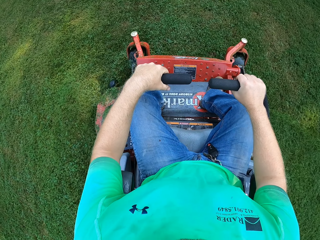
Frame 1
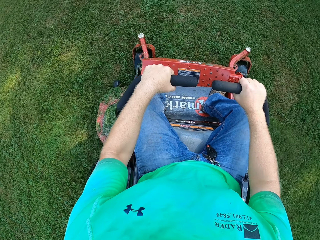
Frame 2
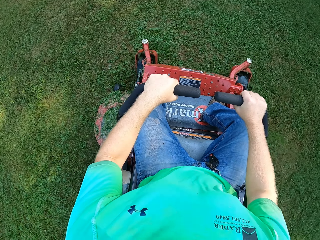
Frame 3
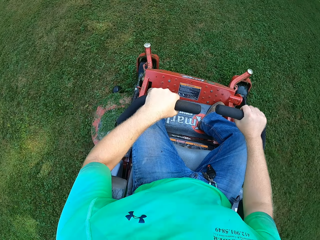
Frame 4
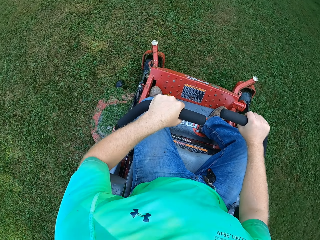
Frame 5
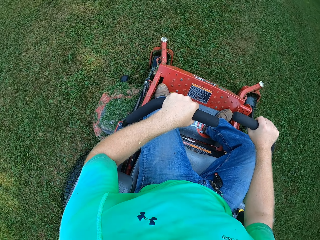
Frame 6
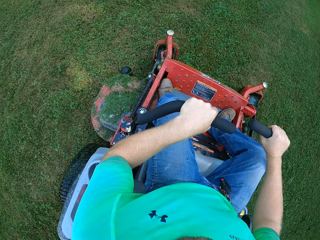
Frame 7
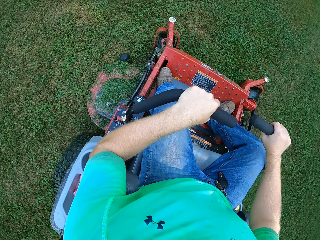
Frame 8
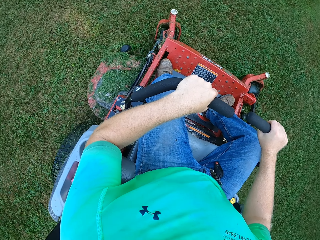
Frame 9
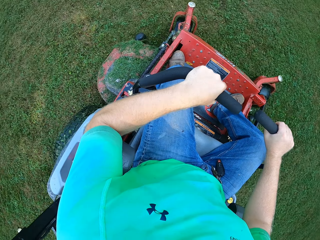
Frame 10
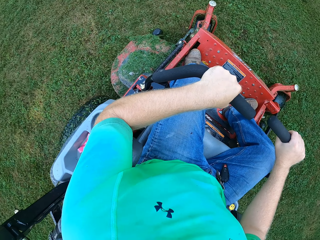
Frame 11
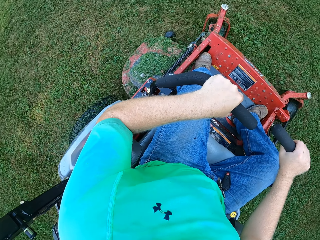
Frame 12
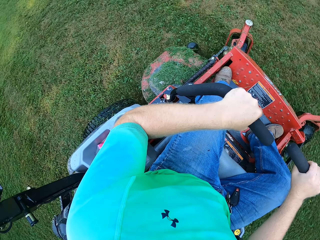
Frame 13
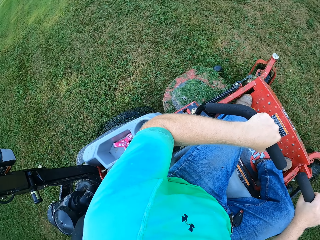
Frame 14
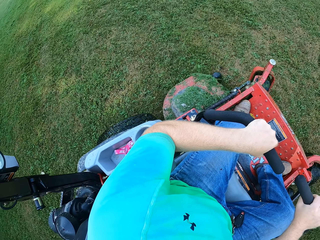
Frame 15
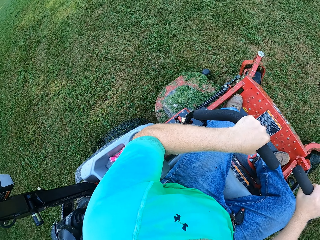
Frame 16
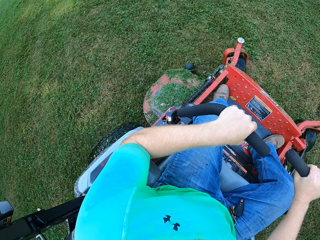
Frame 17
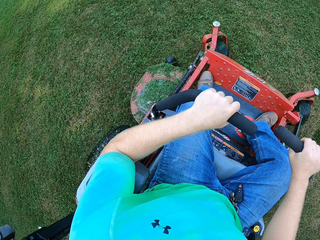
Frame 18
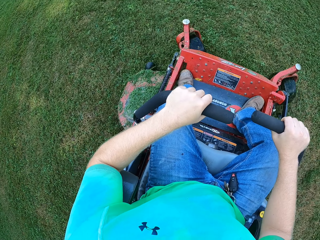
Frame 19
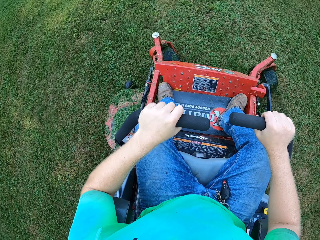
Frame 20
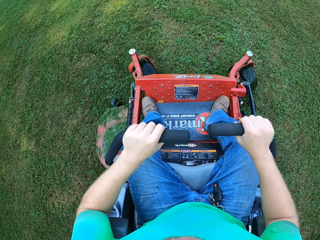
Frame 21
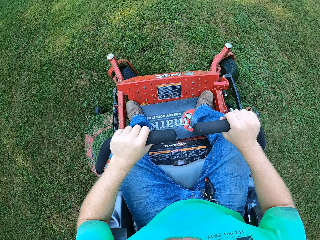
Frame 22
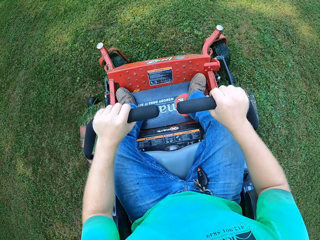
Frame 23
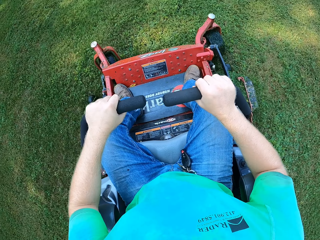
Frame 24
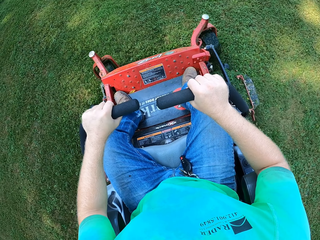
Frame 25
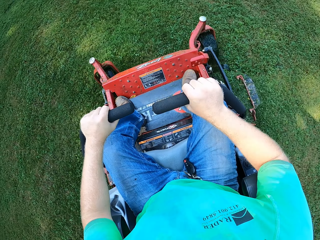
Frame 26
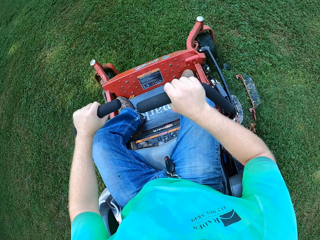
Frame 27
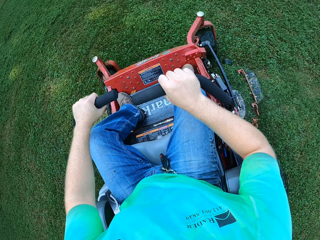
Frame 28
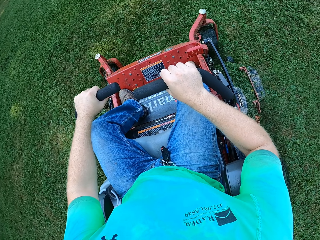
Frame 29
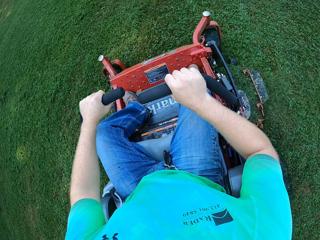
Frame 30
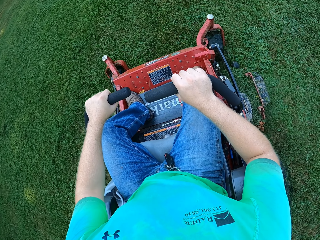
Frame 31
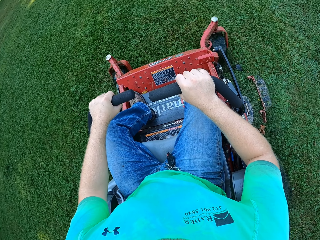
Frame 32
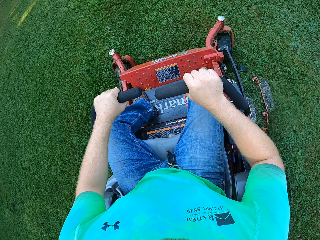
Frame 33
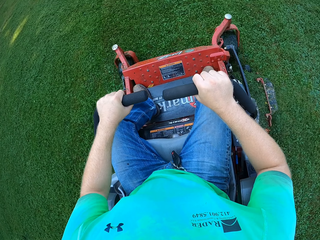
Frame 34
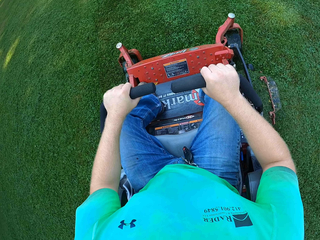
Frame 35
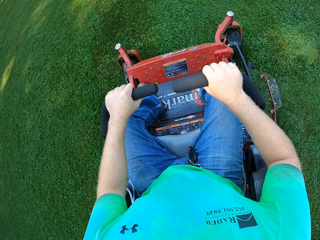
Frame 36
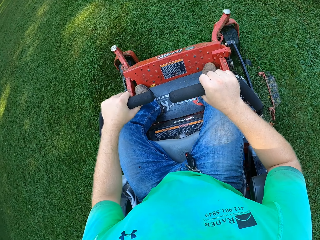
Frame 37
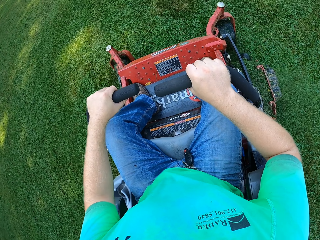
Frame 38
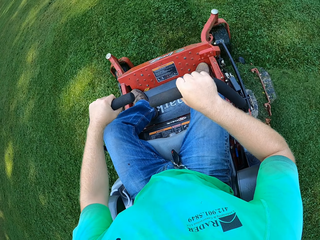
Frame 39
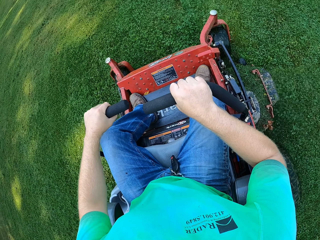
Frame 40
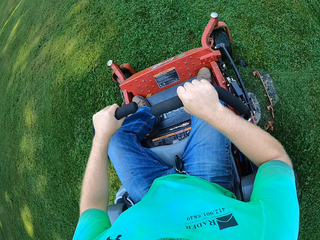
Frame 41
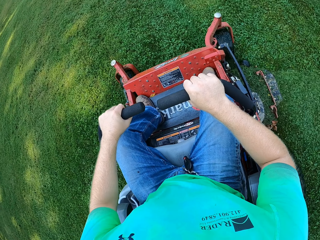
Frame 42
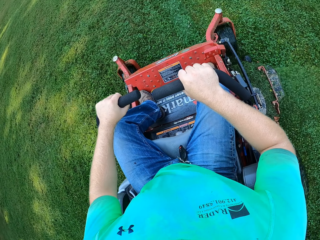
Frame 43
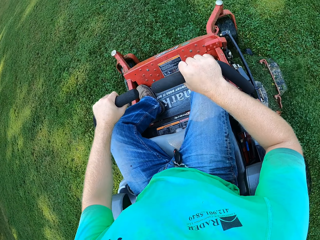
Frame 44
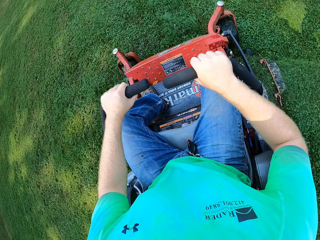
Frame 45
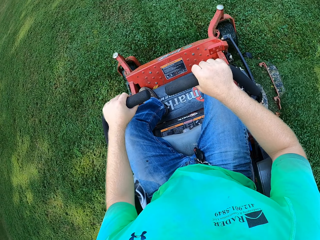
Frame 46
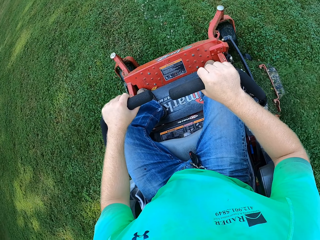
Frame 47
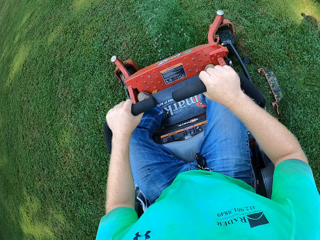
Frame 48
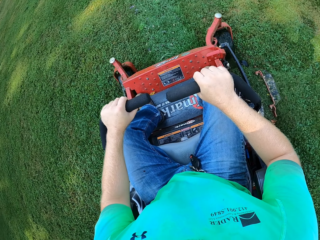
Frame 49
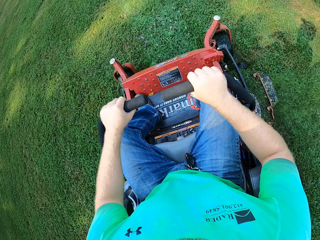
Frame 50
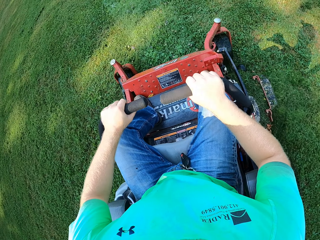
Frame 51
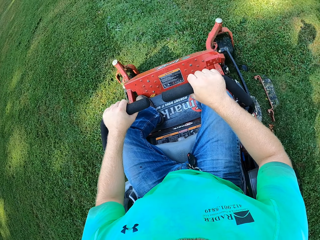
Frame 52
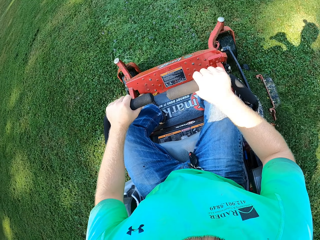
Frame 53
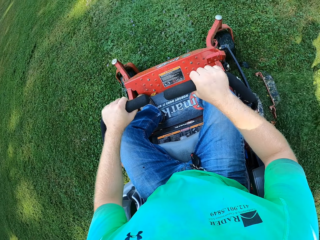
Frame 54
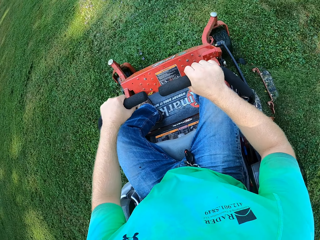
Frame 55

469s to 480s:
The camera wearer turns the lawn mower. They cut the grass using the lawn mower.

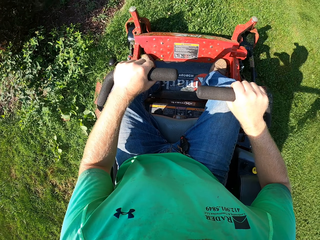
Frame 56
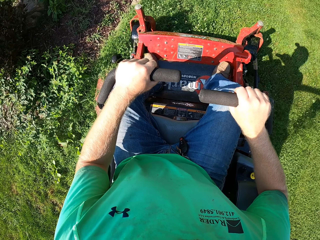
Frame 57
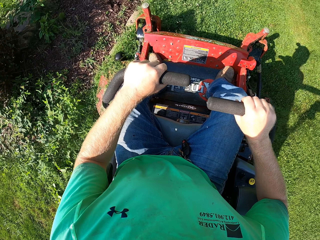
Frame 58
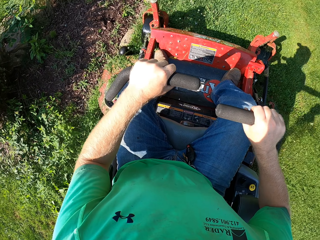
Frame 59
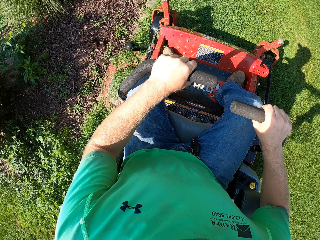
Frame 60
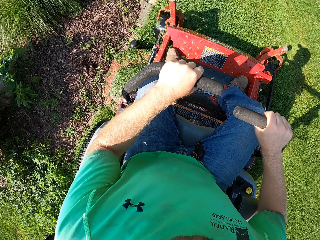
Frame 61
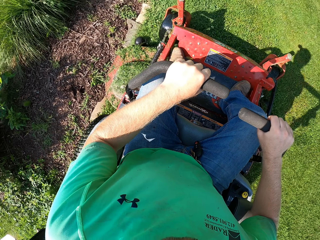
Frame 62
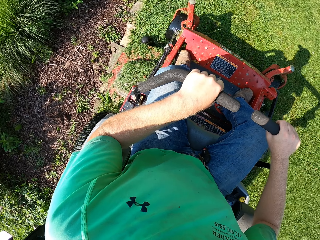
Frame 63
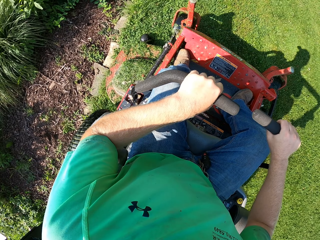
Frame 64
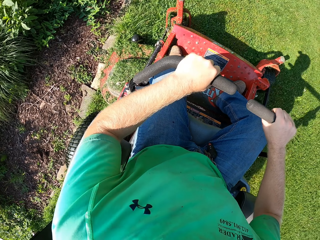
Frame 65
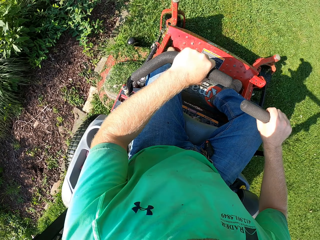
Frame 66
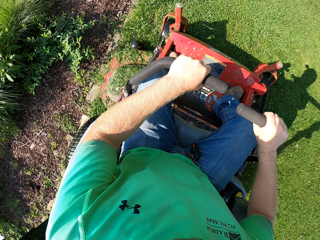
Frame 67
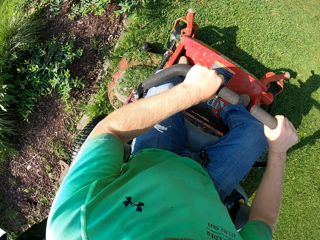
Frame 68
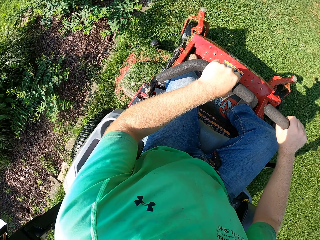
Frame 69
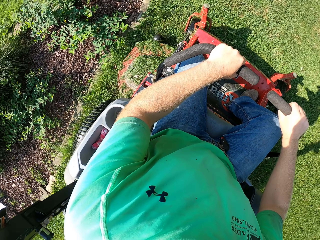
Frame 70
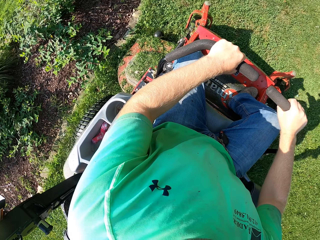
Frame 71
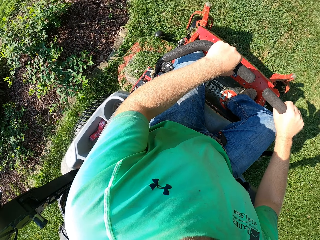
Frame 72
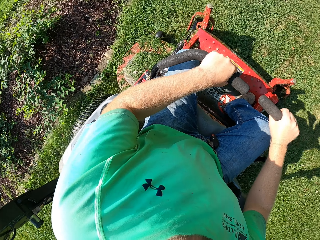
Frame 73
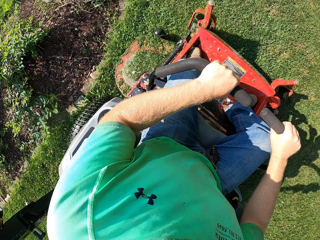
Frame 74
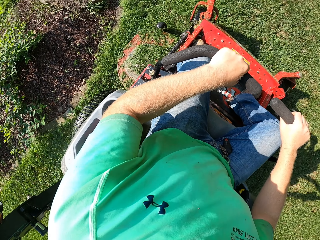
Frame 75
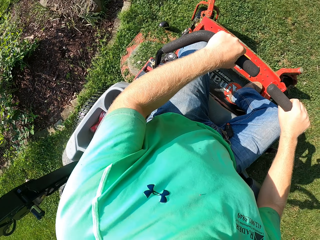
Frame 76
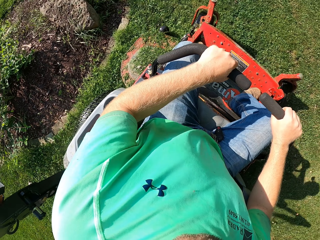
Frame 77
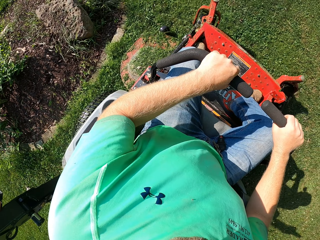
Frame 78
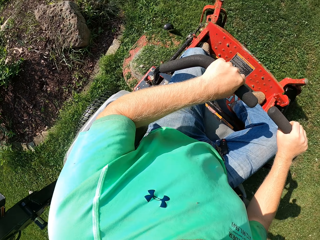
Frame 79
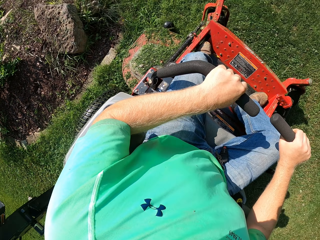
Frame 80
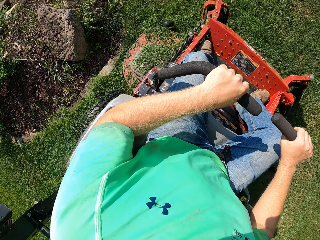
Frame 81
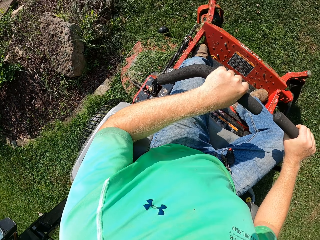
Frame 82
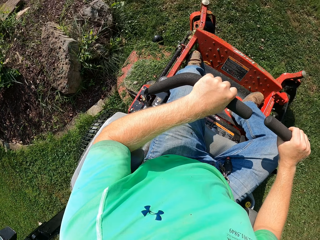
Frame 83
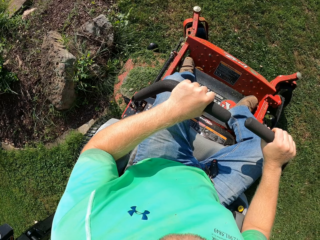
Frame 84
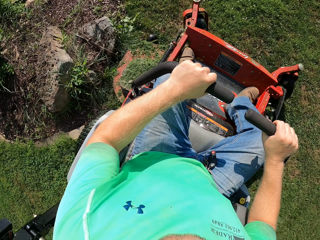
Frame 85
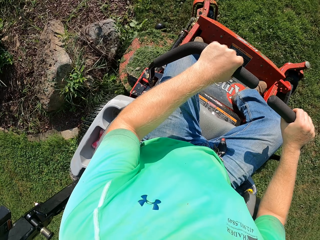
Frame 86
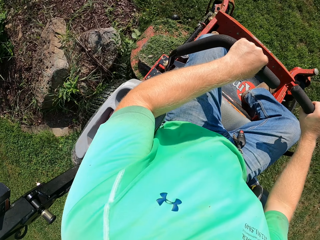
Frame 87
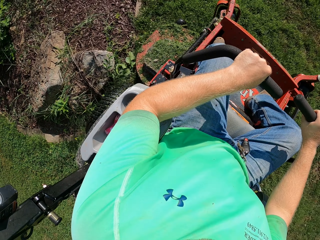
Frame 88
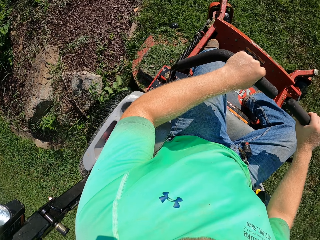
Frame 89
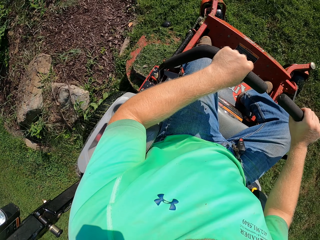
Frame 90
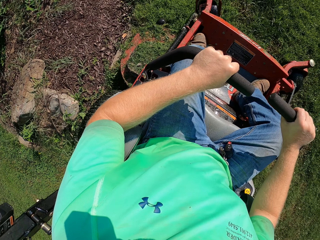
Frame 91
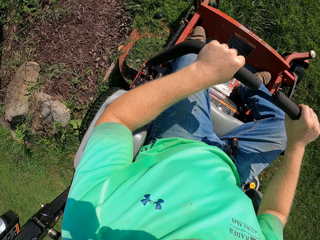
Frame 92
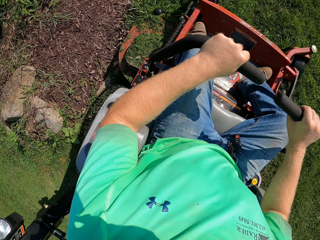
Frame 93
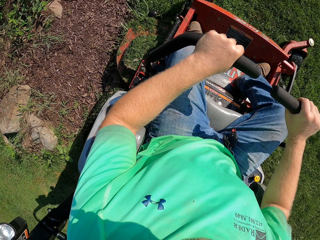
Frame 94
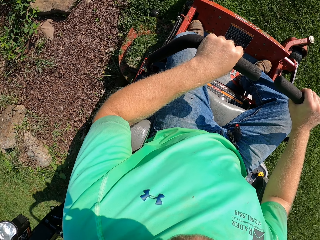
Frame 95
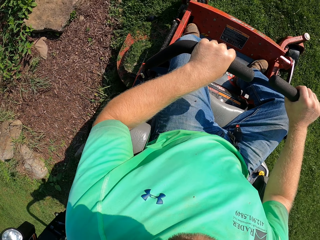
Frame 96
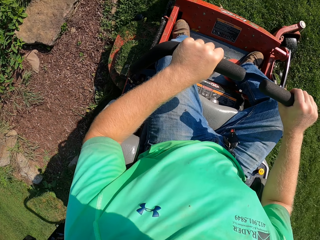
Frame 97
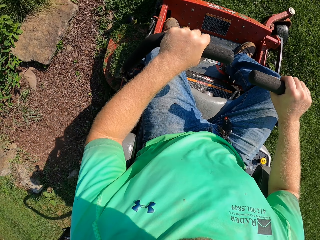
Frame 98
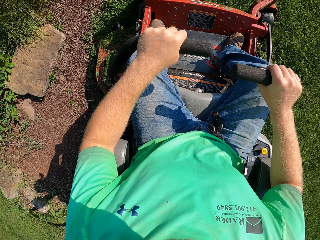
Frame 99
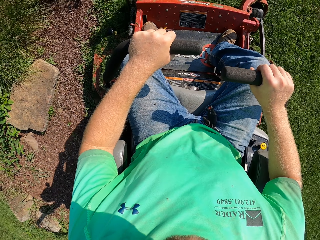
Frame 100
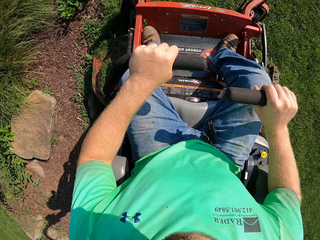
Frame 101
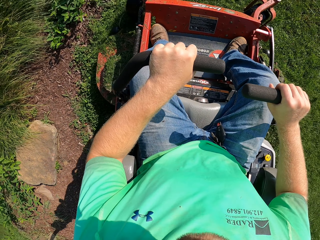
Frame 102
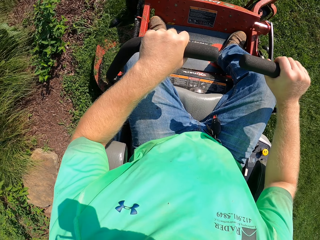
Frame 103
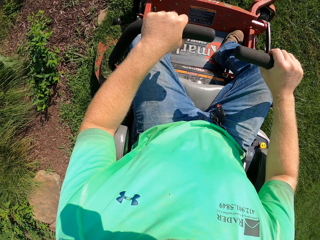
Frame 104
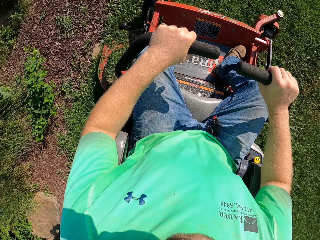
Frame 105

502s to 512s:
The camera wearer turns the lawn mower. They cut the grass using the lawn mower.
